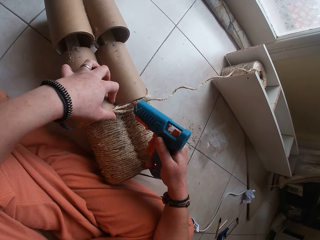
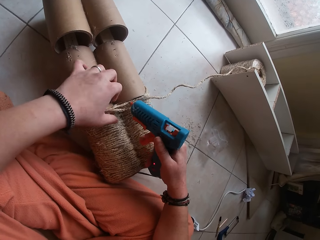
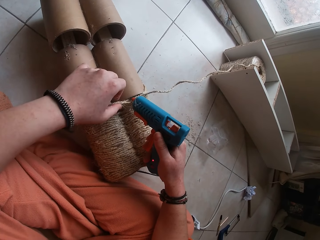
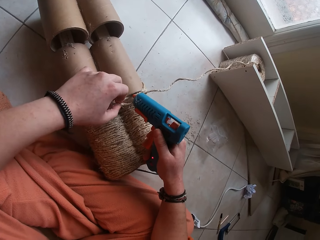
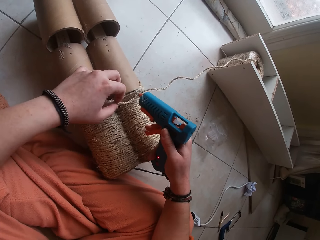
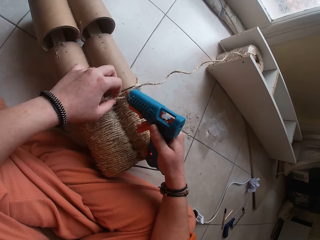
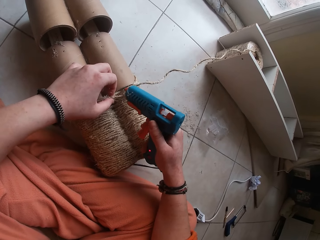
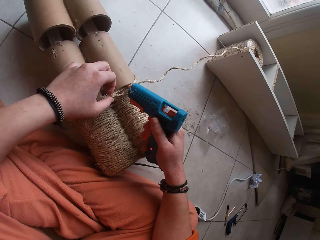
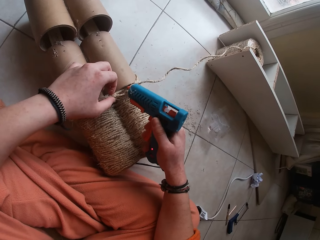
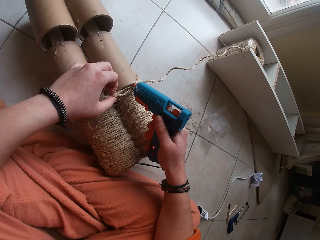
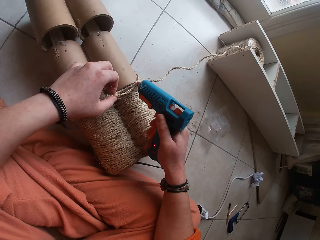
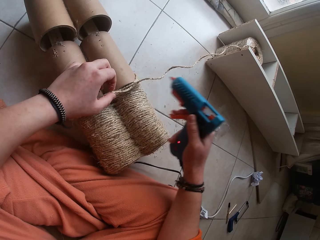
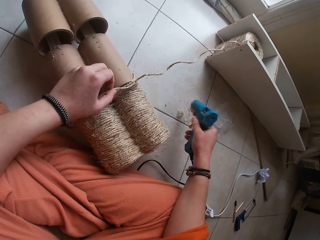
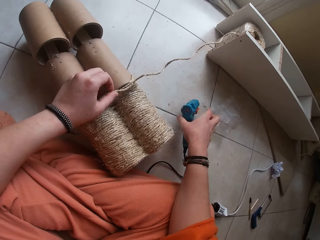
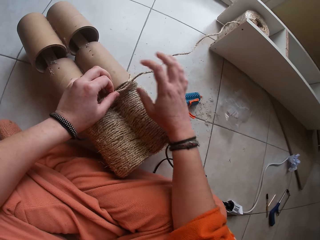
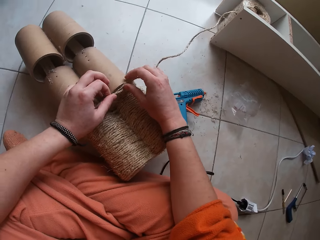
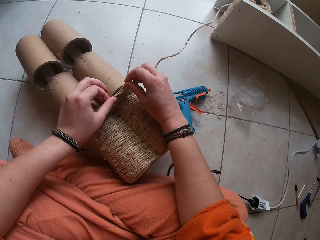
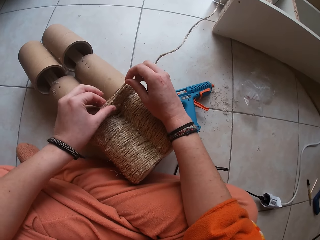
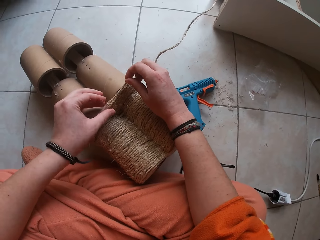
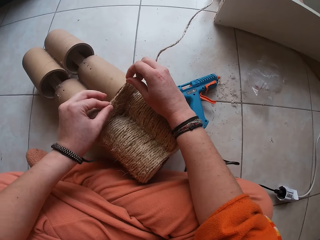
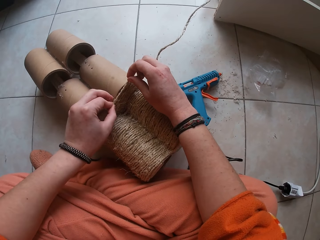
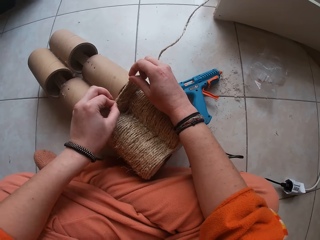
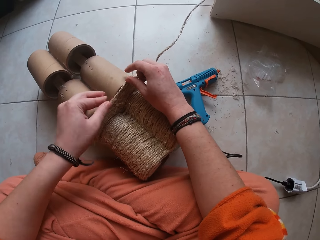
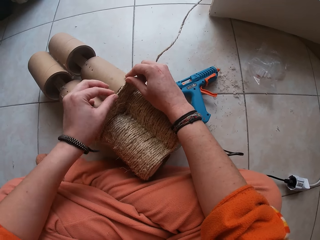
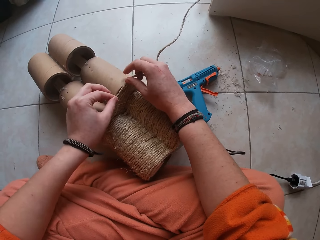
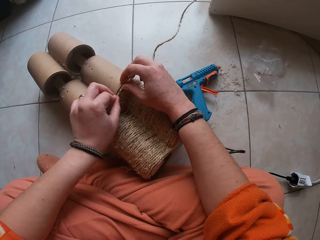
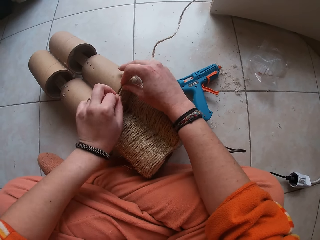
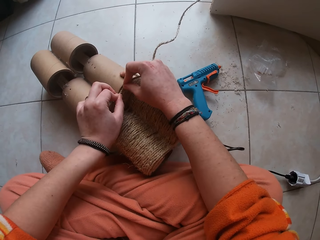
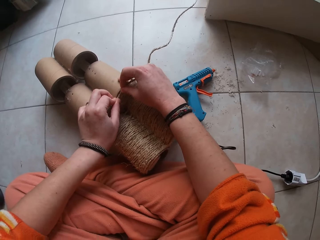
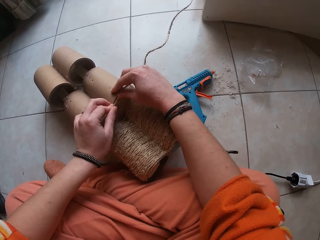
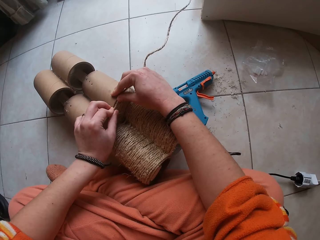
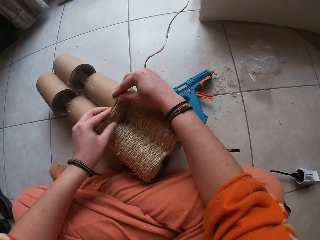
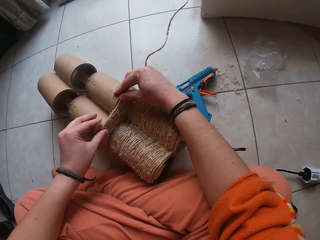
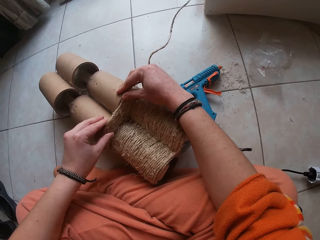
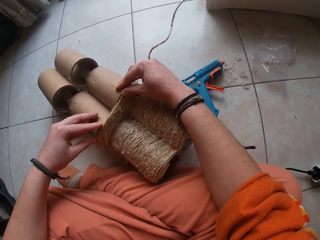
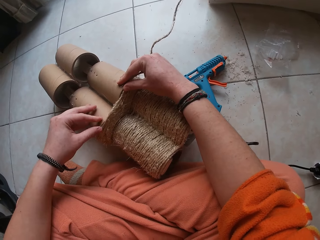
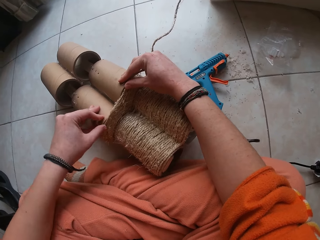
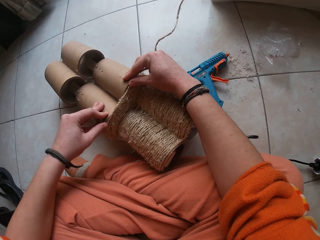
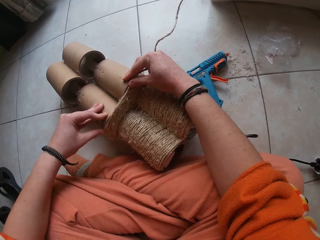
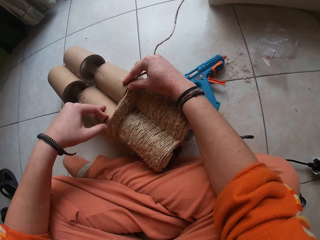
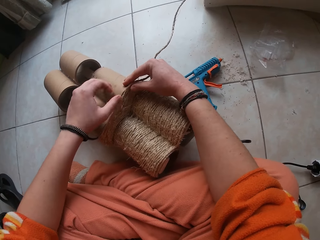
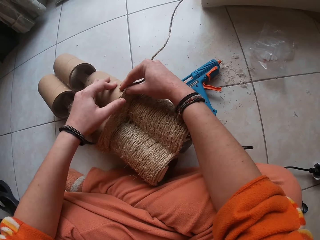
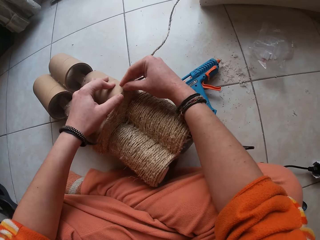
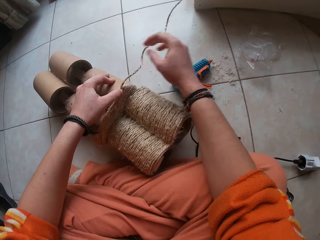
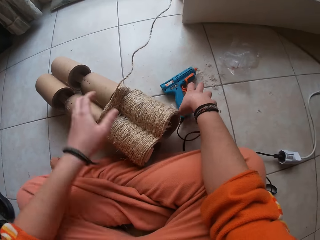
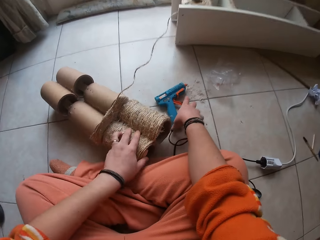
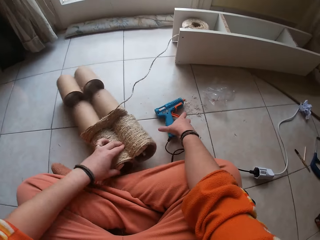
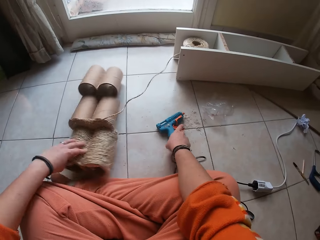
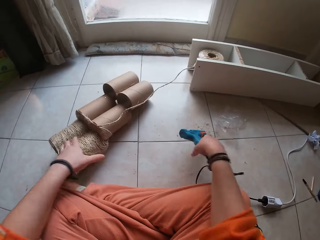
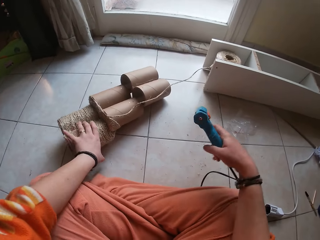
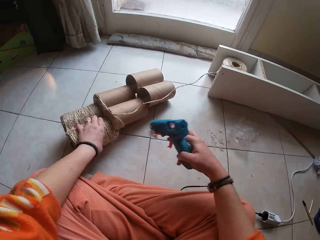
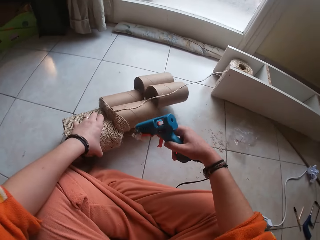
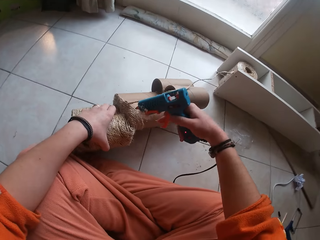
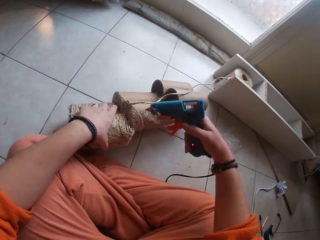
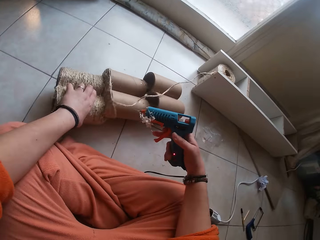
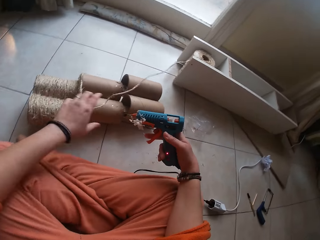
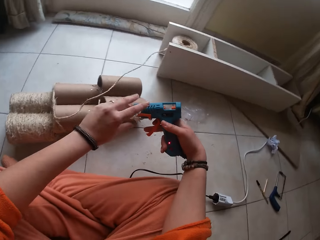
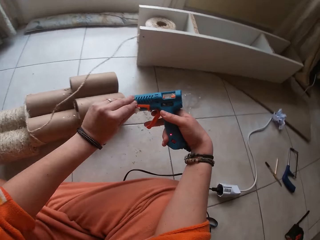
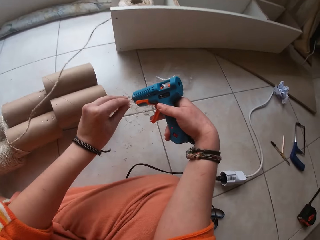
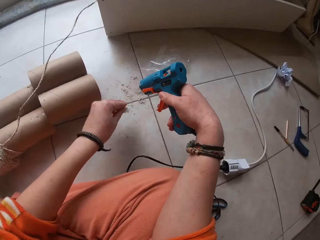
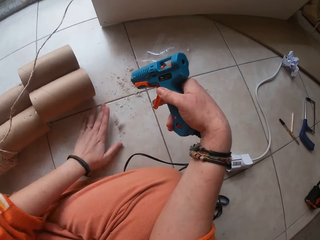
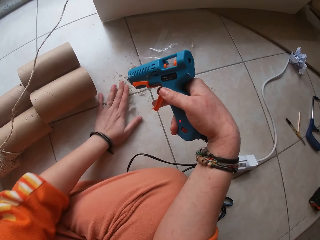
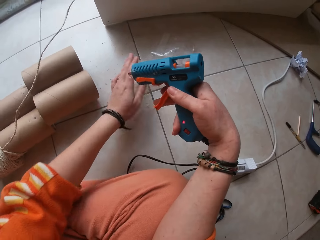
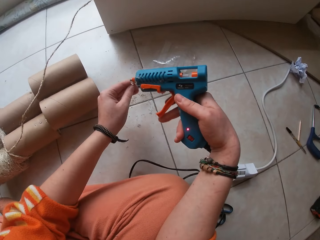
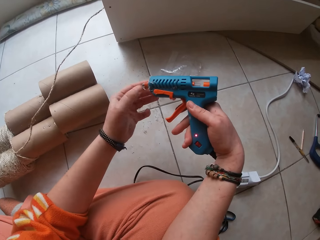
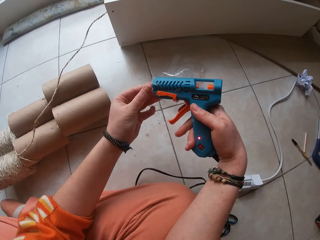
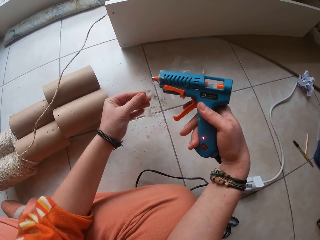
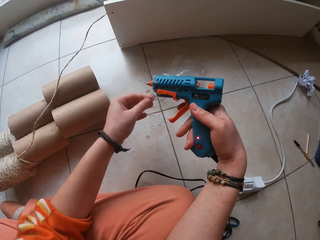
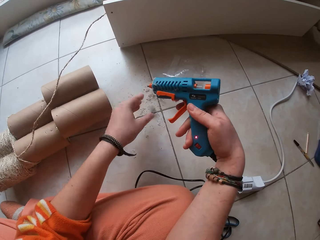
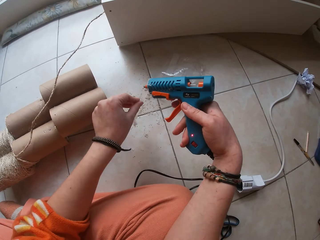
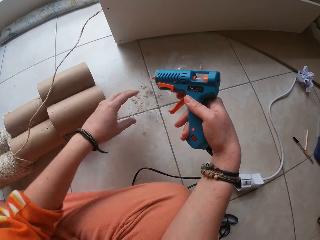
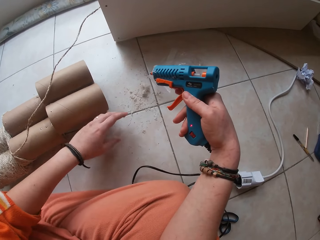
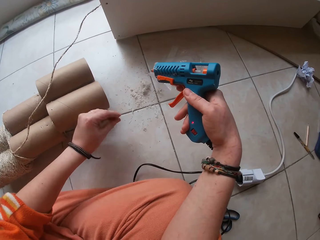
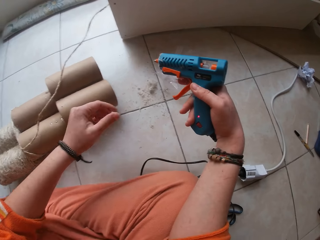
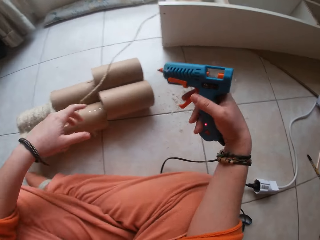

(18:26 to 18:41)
The camera wearer applies the glue on the rolls. They drop the glue gun on the floor with her right hand. They gum the rope on the craft, on the rolls, with both hands. They adjust the craft on the floor with her left hand. They pick the glue gun from the floor with his right hand. They remove dirt from the face of the glue gun with her left hand. They drop the dirt on the floor with her left hand. They sweep the dirt on the floor aside with her left hand. They remove dirt from the face of the glue gun with her left hand. They drop the dirt on the floor with her left hand.

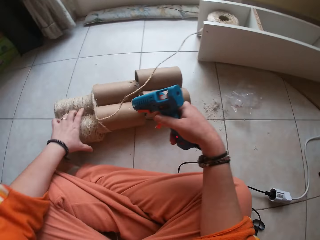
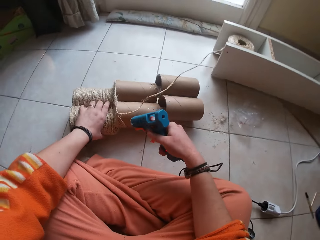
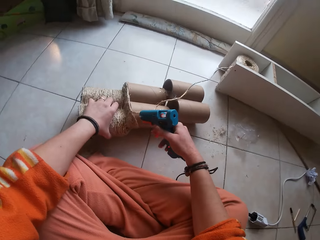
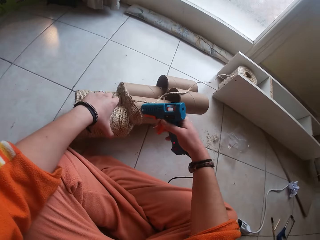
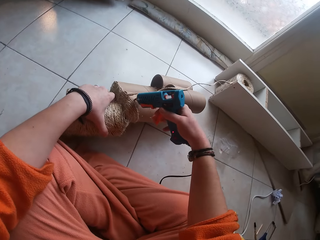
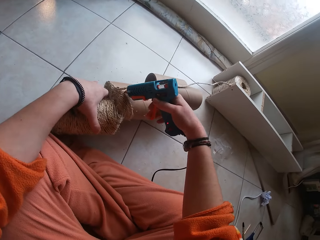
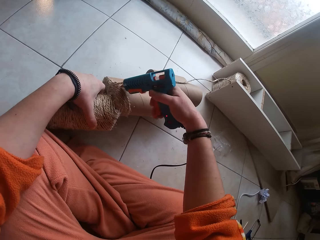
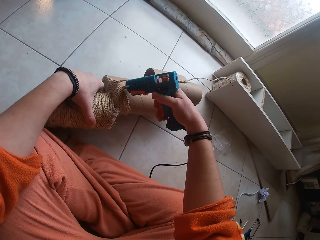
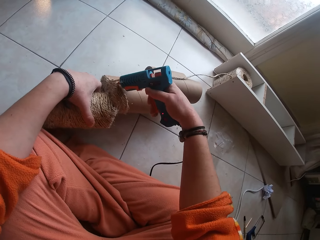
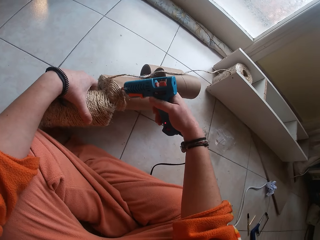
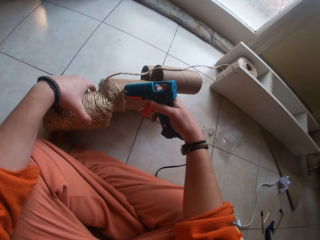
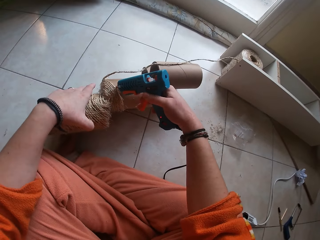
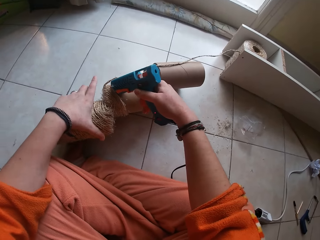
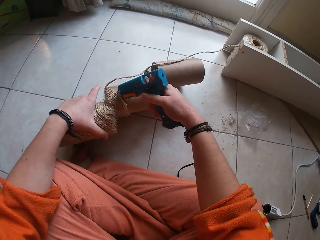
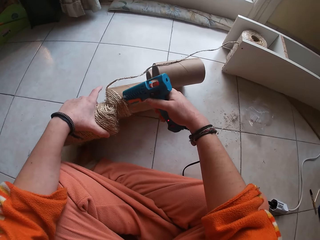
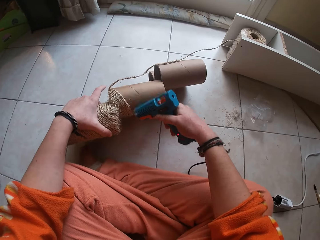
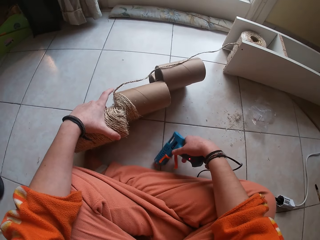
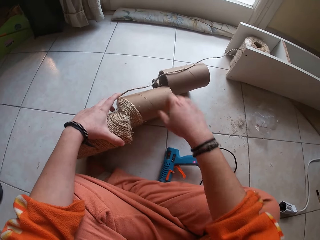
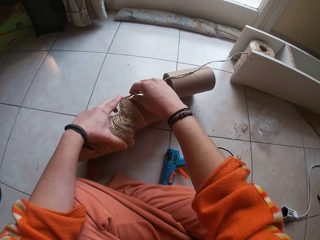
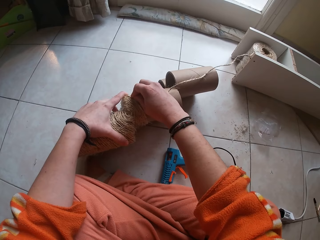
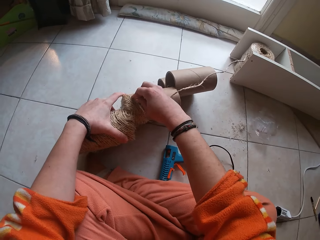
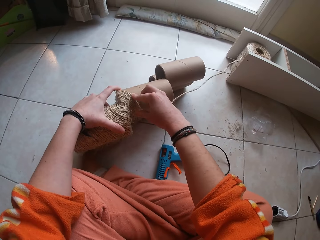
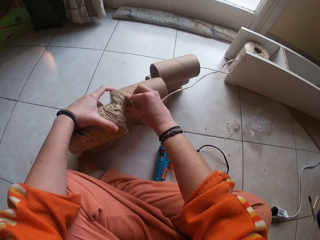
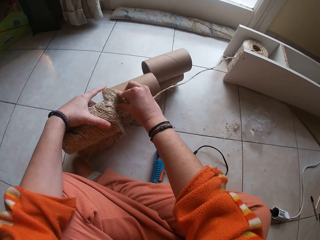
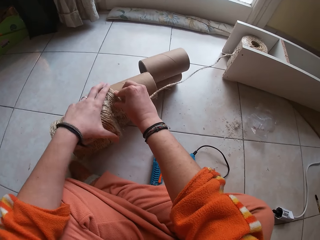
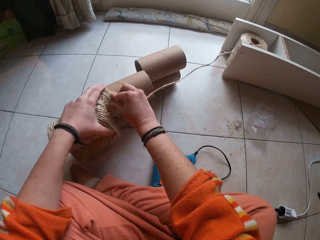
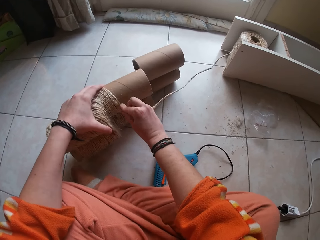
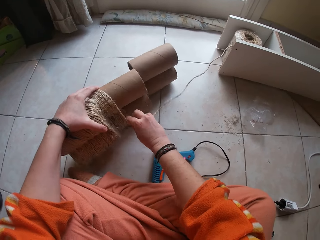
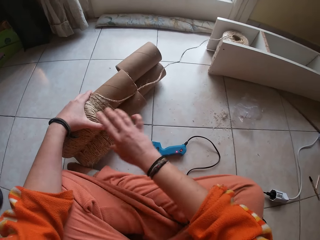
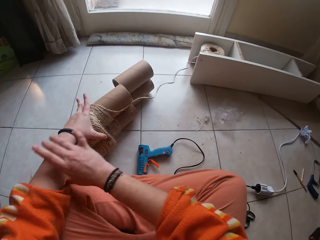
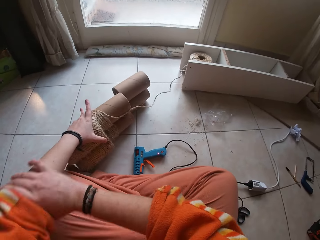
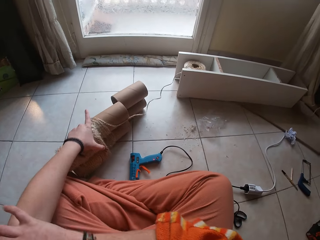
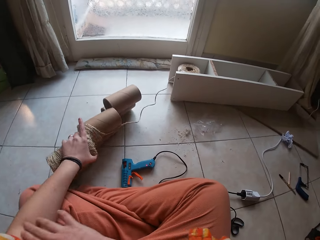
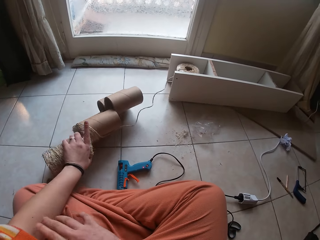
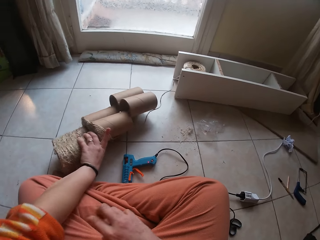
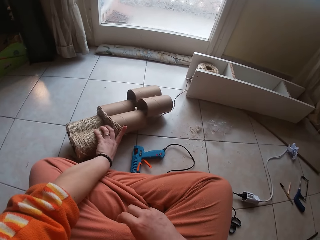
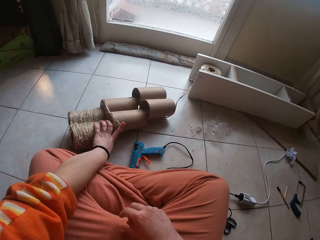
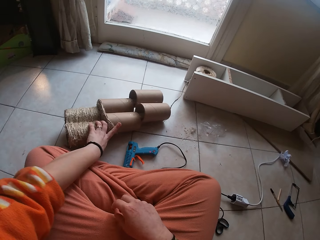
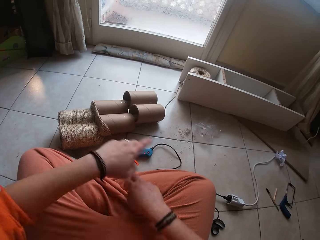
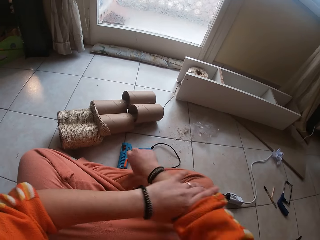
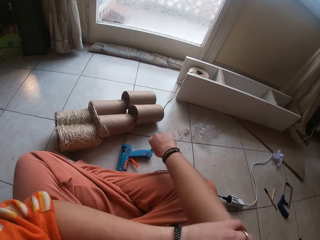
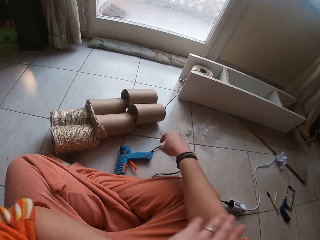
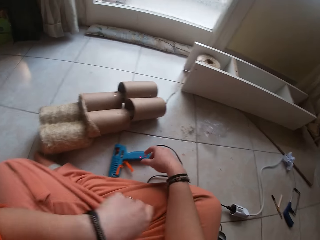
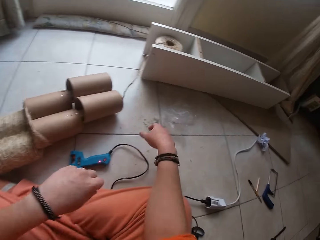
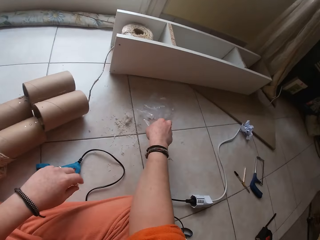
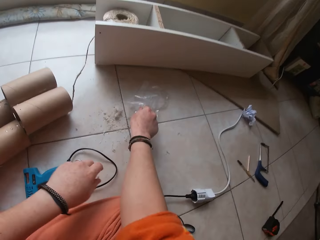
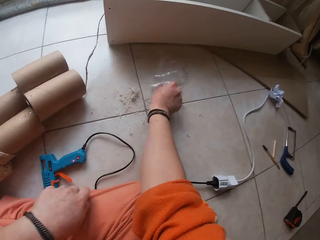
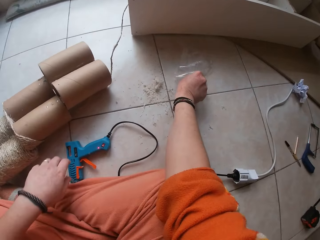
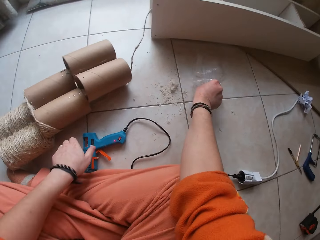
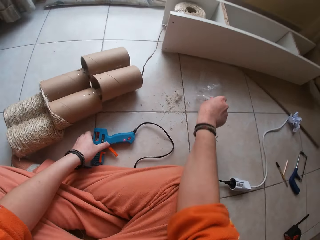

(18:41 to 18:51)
The camera wearer holds the craft with her left hand. She applies glue on the craft, on the rolls, with the glue gun in her right hand. She drops the glue gun on the floor with her right hand. She gums the rope on the craft, on the rolls, with both hands. She adjusts her left sleeve with her right hand. She drops the craft on the floor with her left hand. She adjusts her right sleeve with her left hand. She picks a candle gum from a nylon pack with her right hand.
